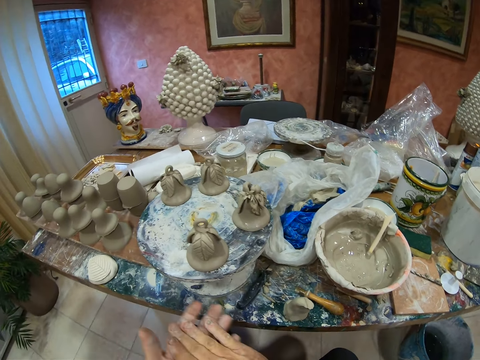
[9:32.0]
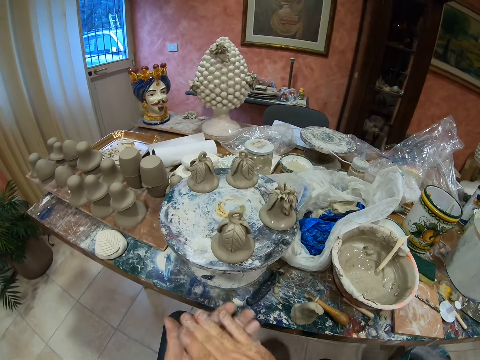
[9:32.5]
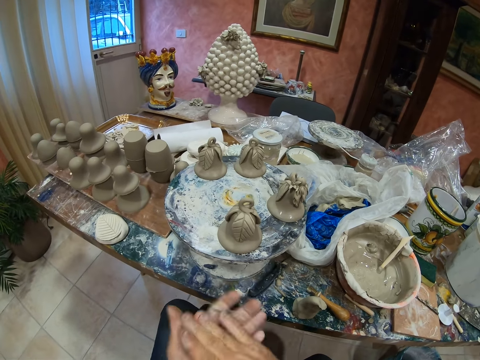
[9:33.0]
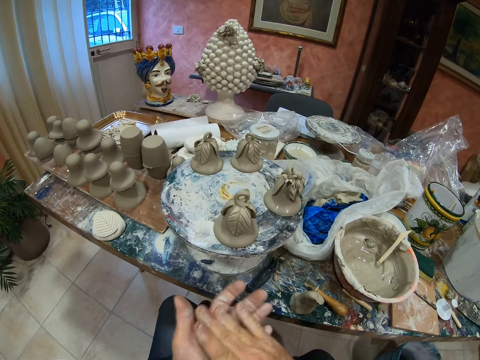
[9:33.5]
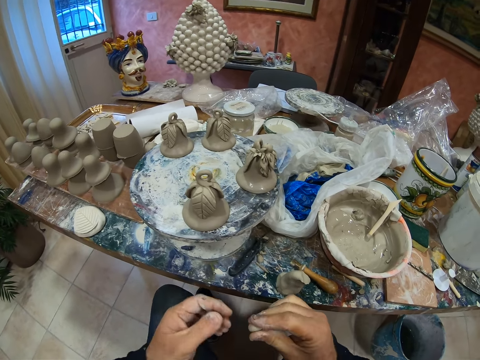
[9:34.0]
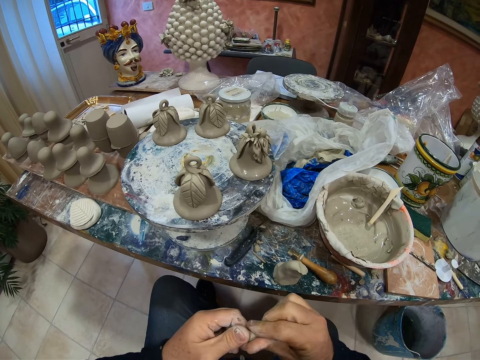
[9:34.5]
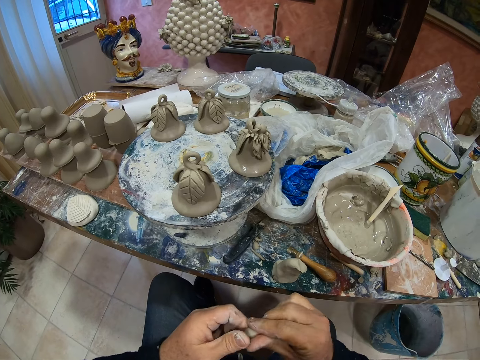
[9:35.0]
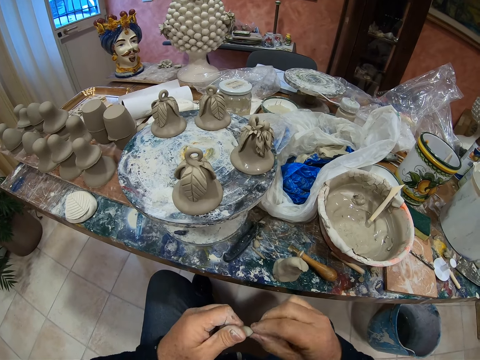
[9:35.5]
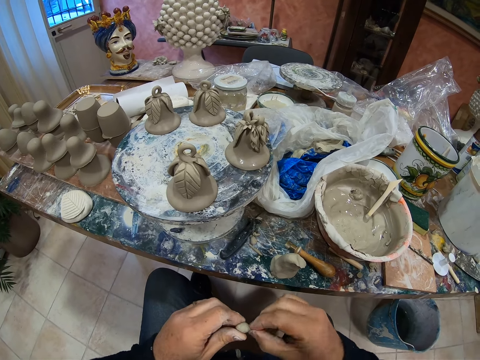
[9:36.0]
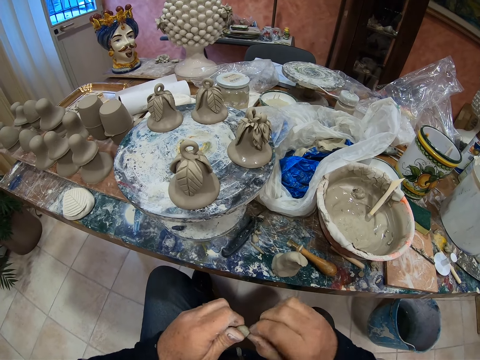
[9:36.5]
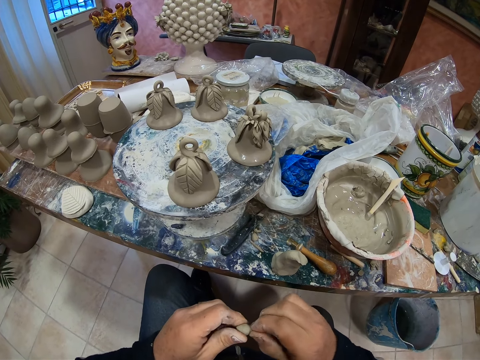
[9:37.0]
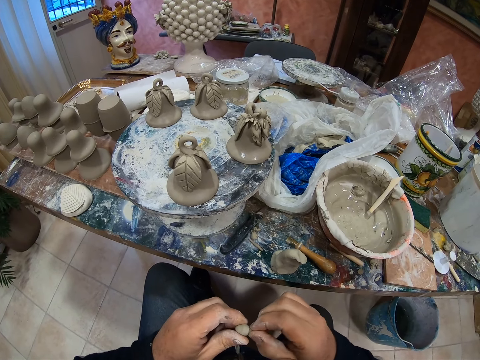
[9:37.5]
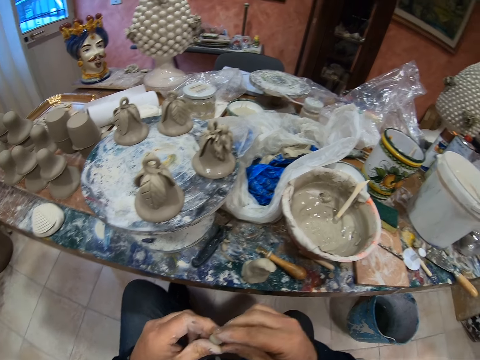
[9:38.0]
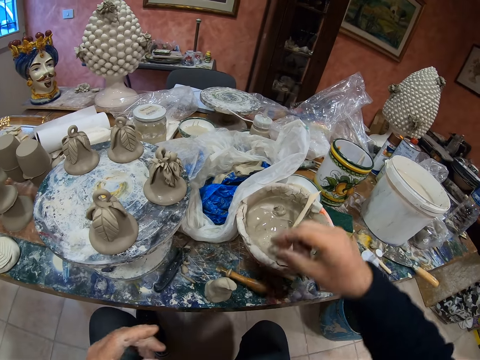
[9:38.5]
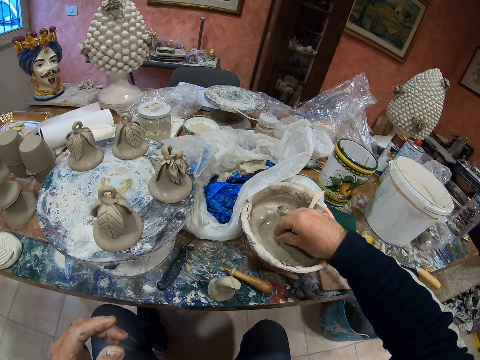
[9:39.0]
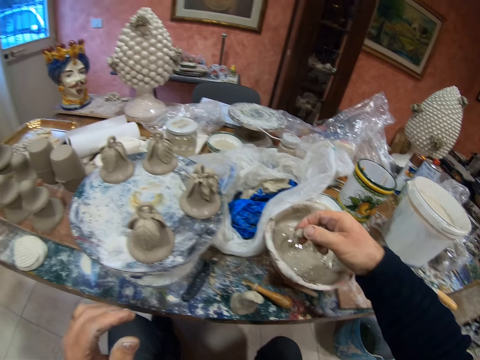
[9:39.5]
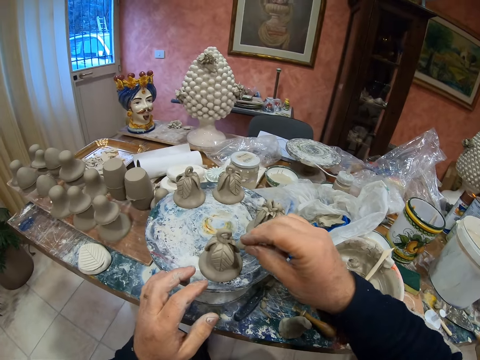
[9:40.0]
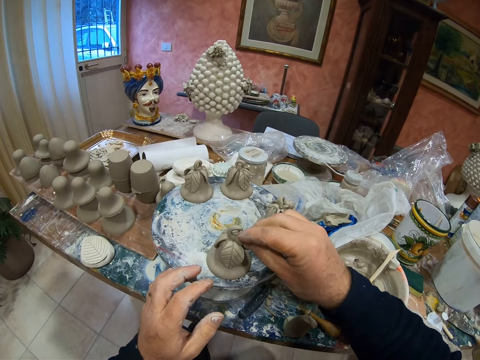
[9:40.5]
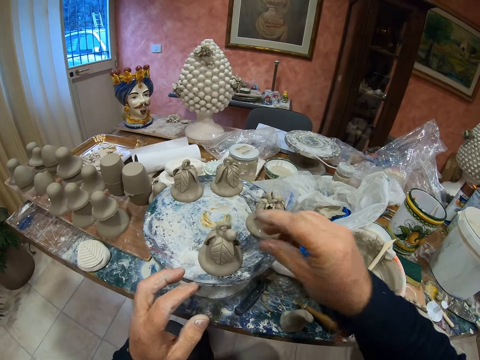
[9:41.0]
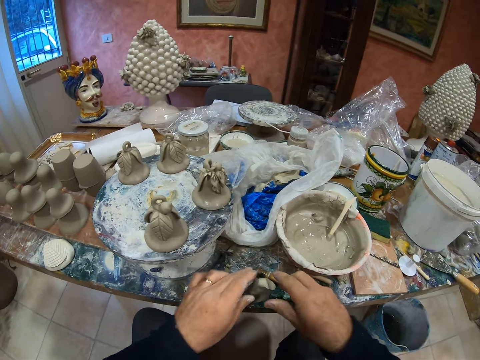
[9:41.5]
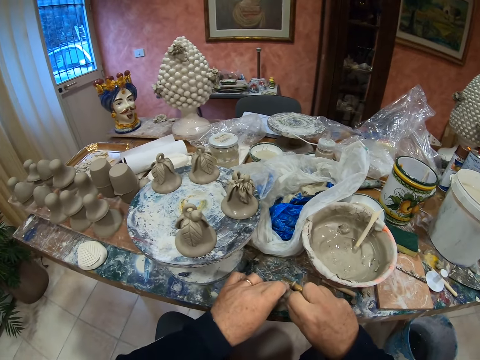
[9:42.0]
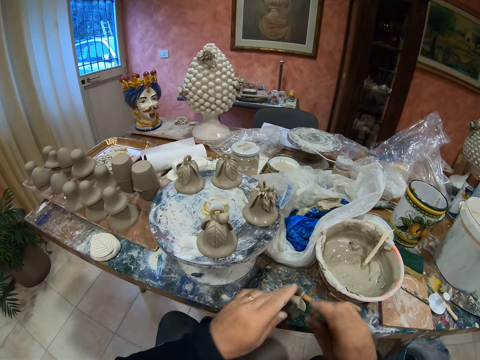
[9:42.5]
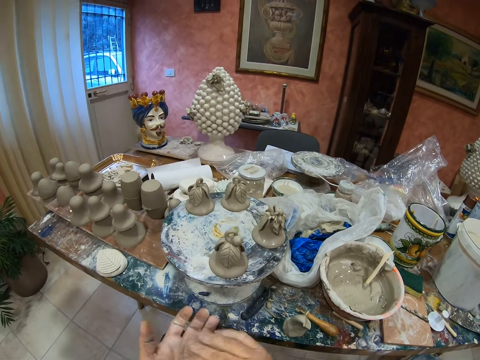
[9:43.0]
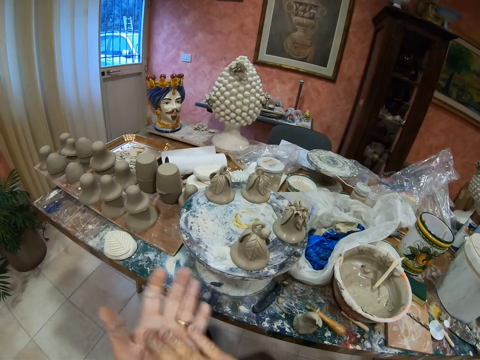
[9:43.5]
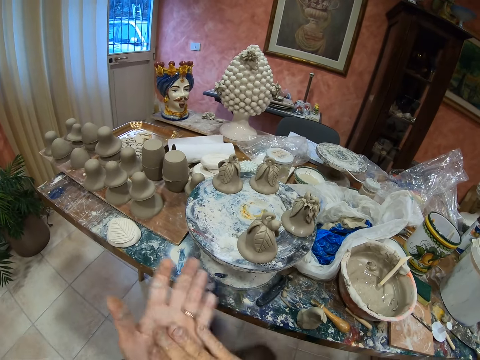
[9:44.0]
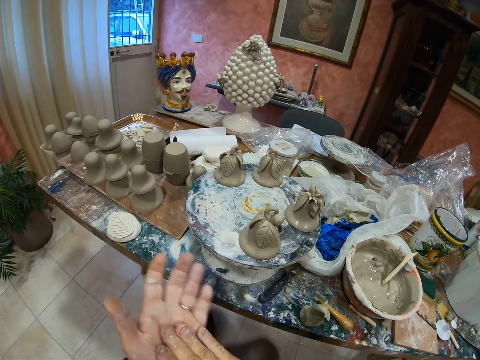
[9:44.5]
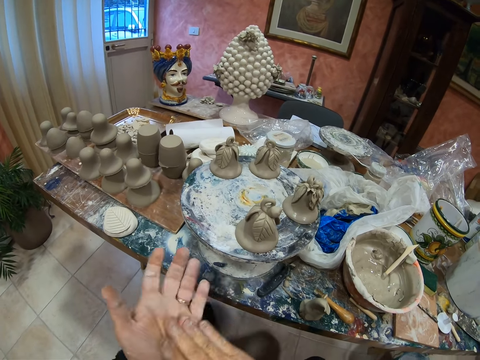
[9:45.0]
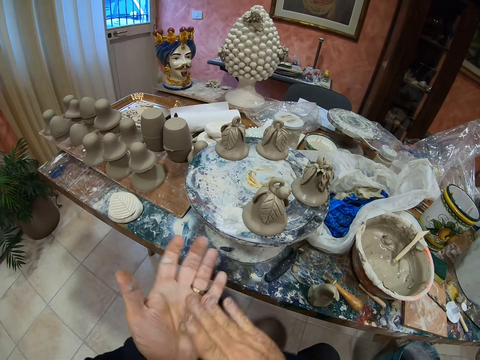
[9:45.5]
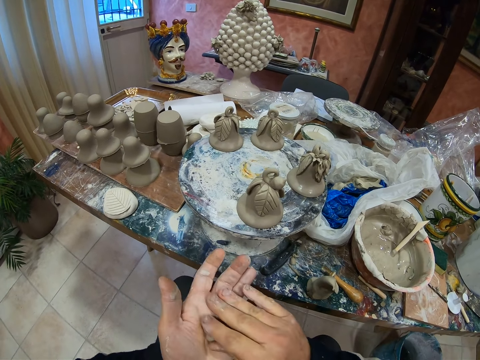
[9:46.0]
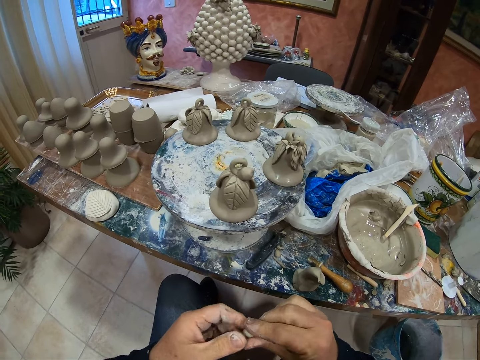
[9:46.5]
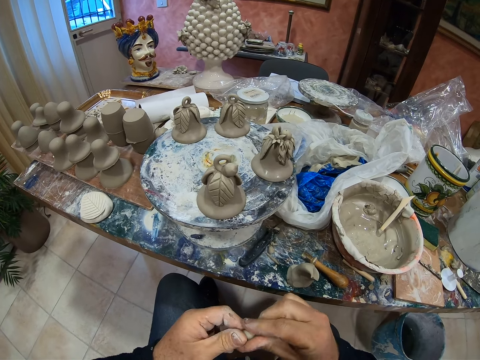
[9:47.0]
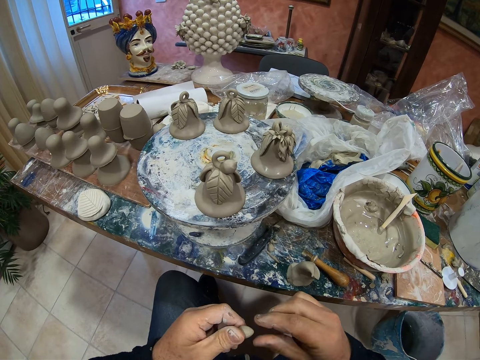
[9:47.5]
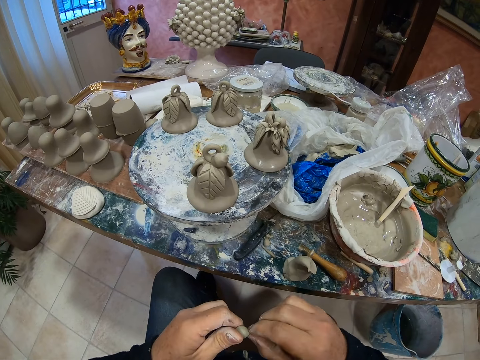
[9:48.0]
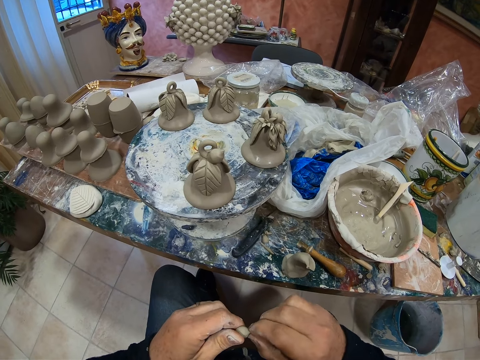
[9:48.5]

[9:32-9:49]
The camera wearer rolls the paste with his hand. He molds the small clay. He dips clay in clay water. He applies the clay to the clay portrait. He cuts clay. He rolls clay on hand. He rolls clay on hand again.

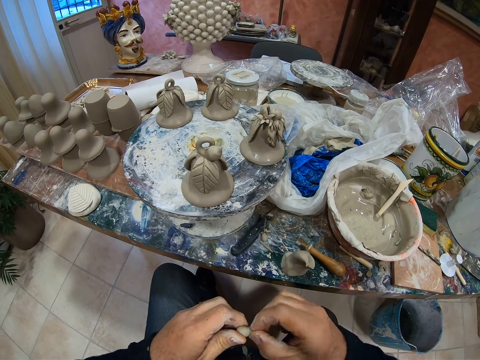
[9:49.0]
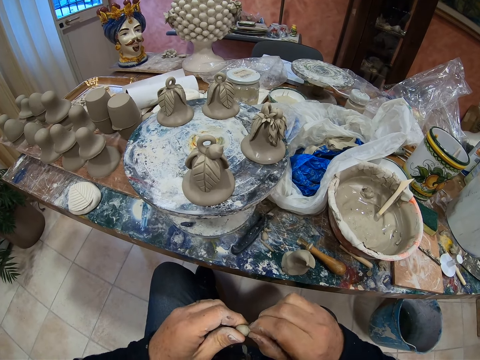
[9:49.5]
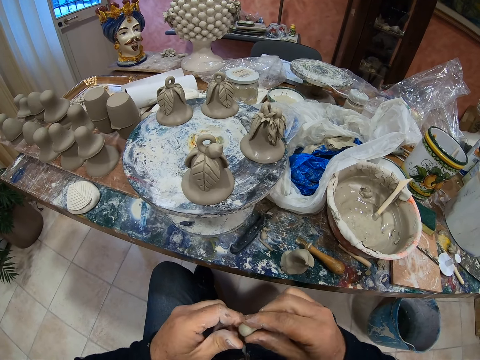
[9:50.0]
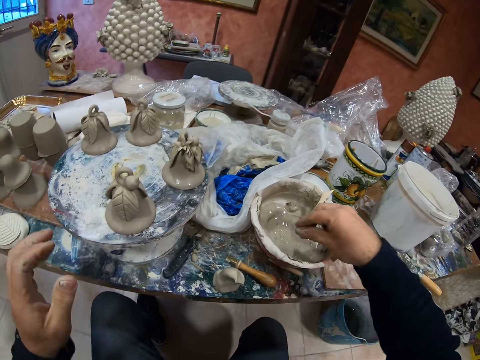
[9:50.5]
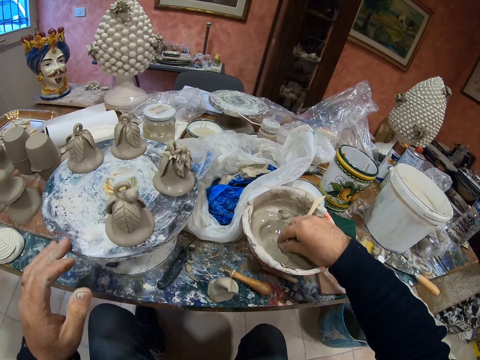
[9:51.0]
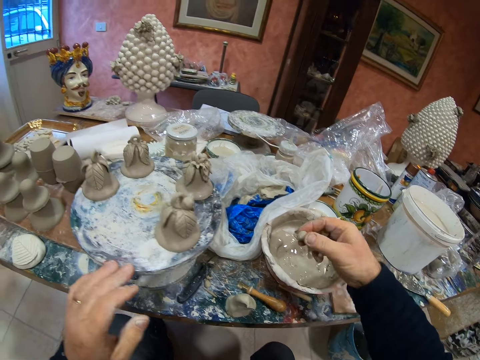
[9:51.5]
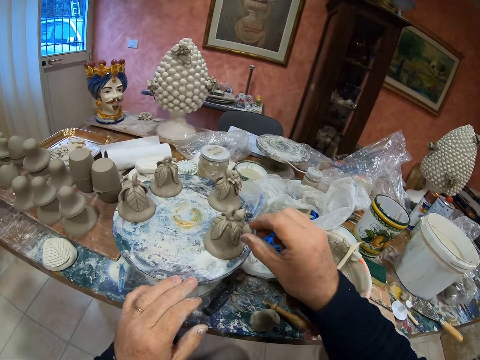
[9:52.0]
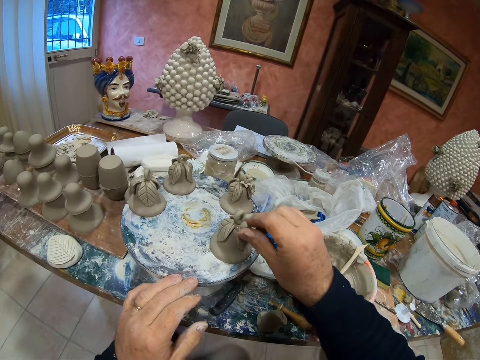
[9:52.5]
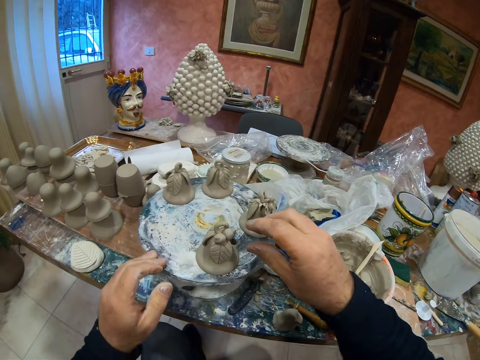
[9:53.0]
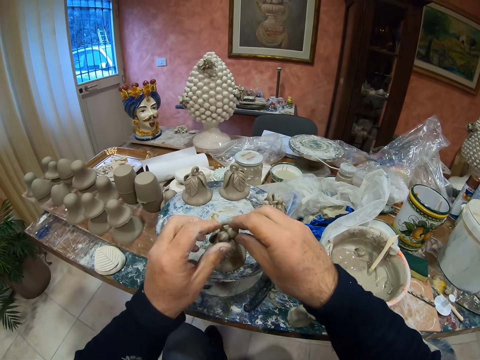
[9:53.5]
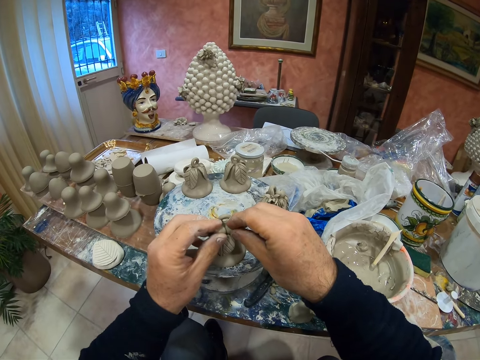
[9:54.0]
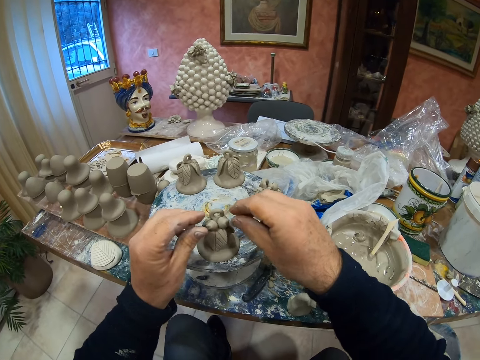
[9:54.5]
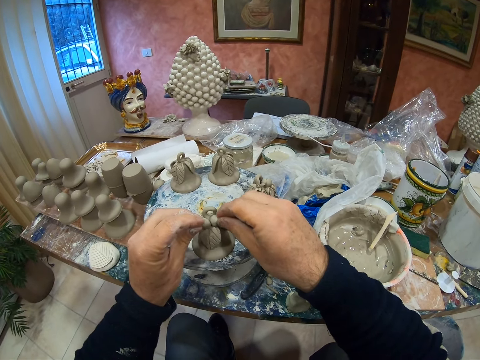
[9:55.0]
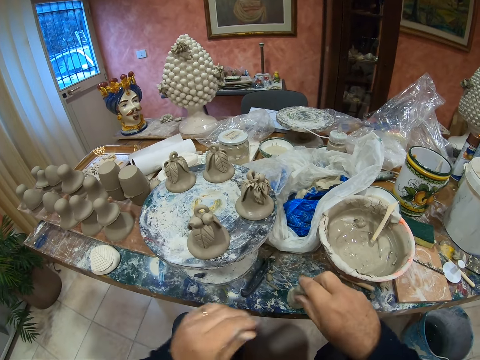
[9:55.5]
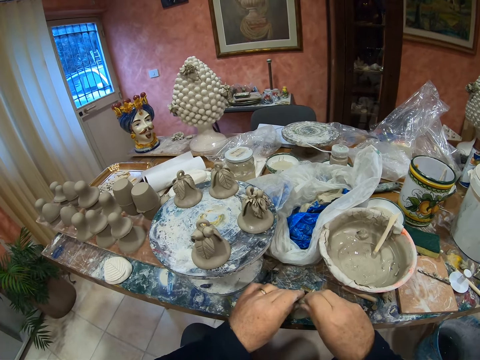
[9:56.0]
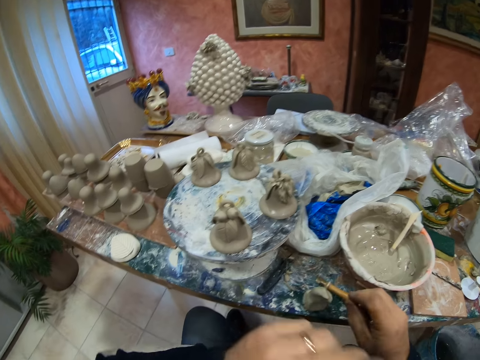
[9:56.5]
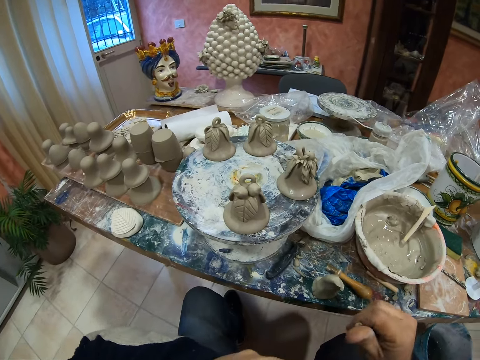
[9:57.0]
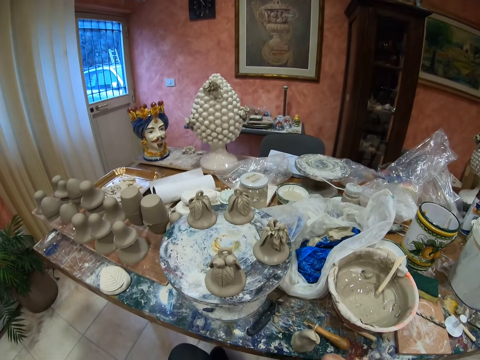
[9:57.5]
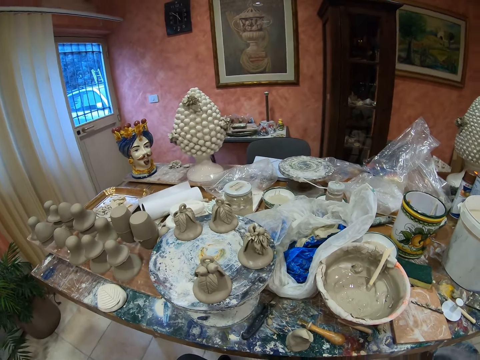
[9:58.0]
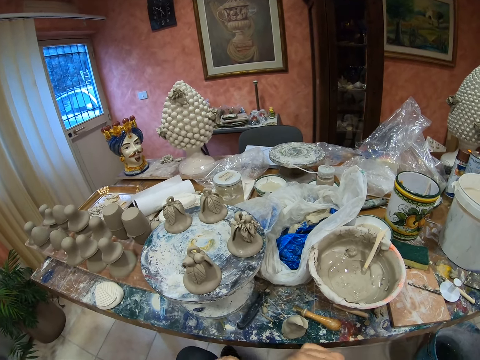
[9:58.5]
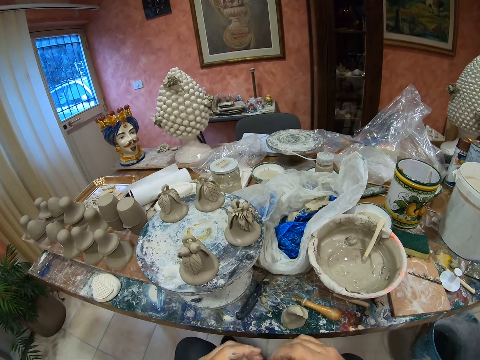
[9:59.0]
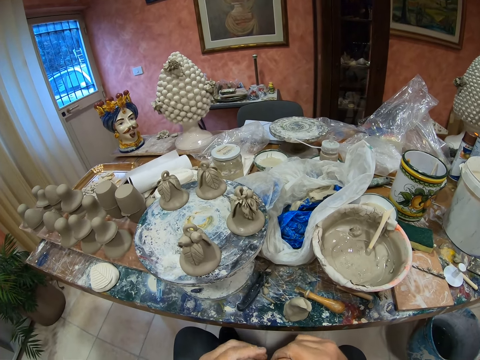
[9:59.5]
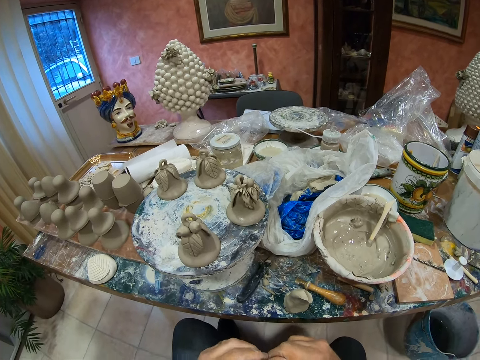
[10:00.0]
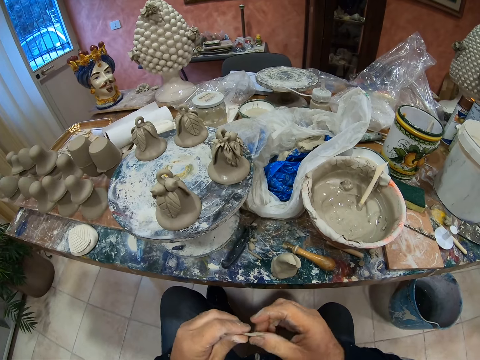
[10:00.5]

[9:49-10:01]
The camera wearer dips clay in clay water. They rotate the clay portrait table. They apply the clay to the clay portrait. They cut clay. They touch the face. They roll clay on hand. They mold the small clay.
